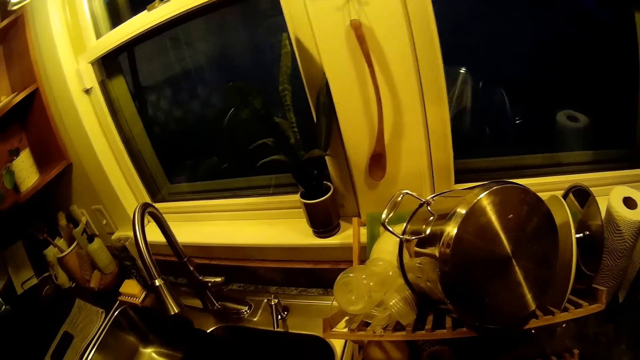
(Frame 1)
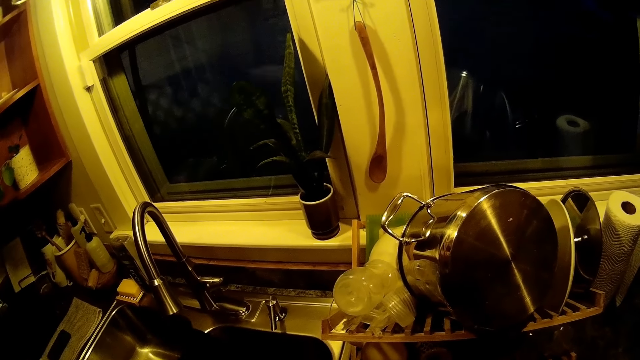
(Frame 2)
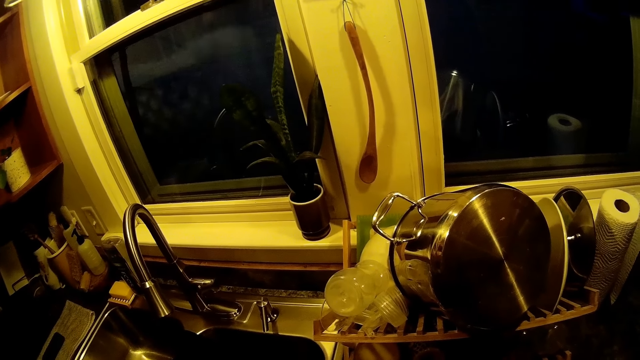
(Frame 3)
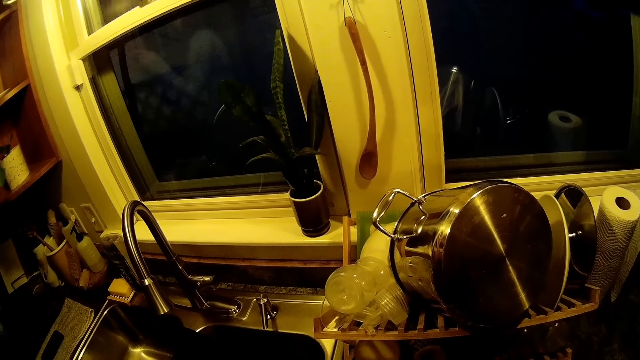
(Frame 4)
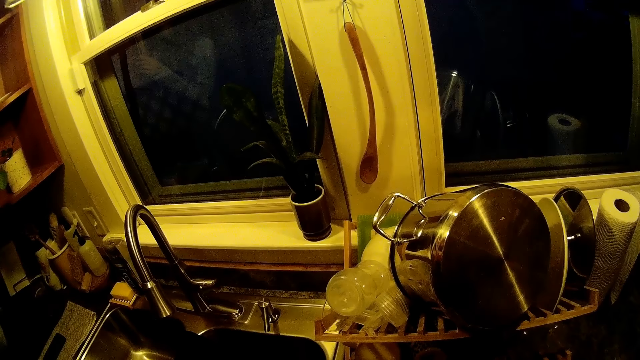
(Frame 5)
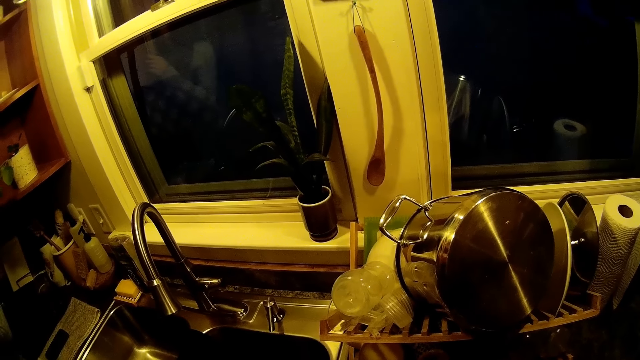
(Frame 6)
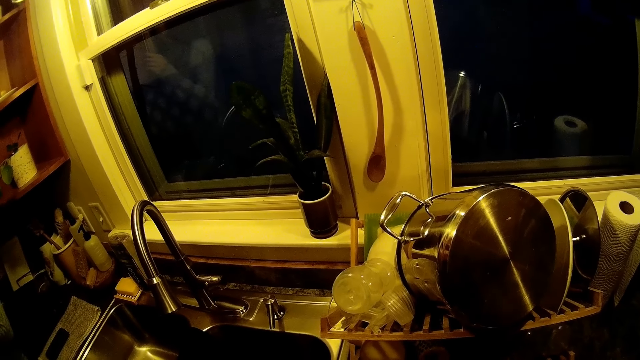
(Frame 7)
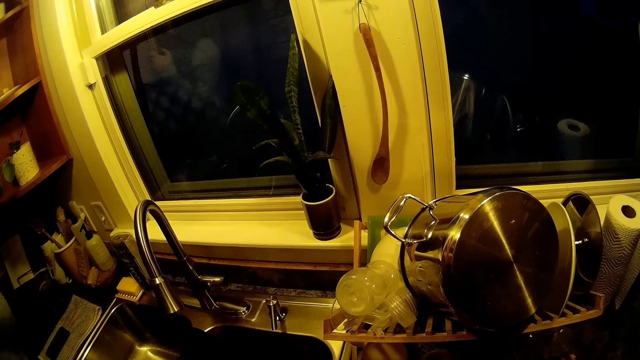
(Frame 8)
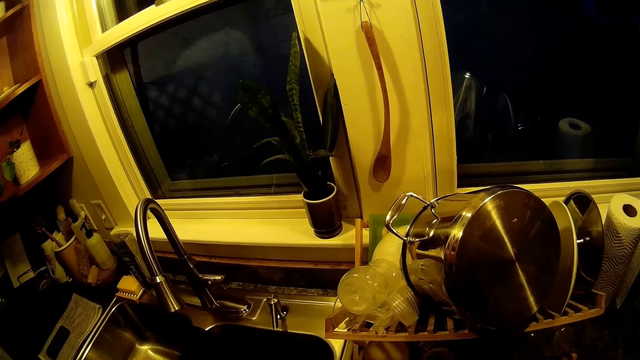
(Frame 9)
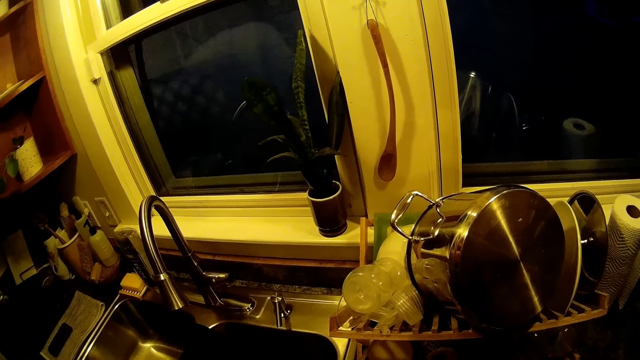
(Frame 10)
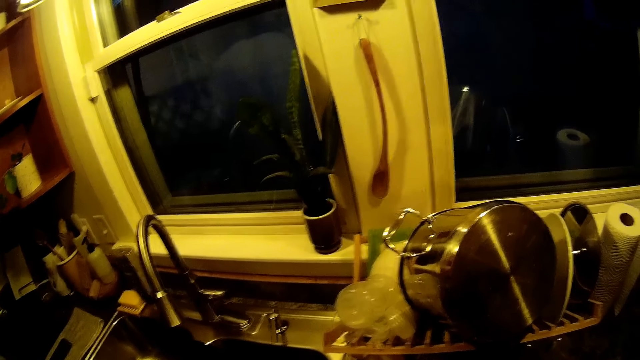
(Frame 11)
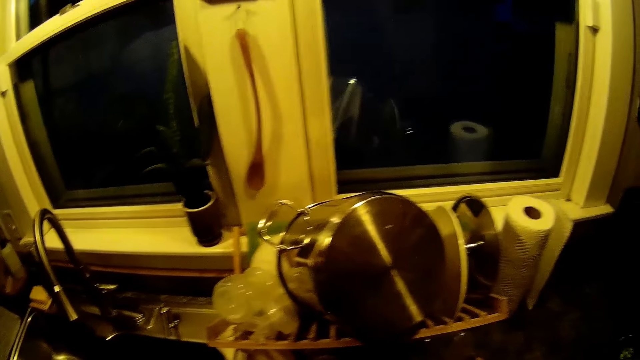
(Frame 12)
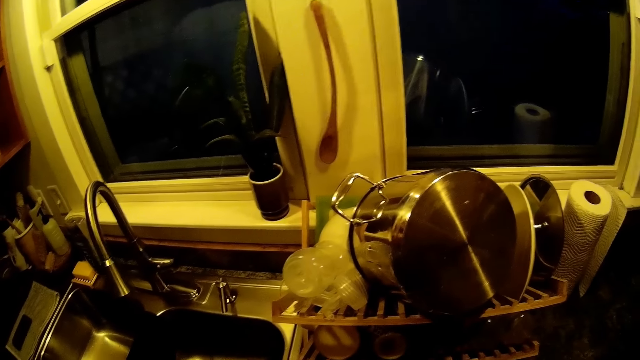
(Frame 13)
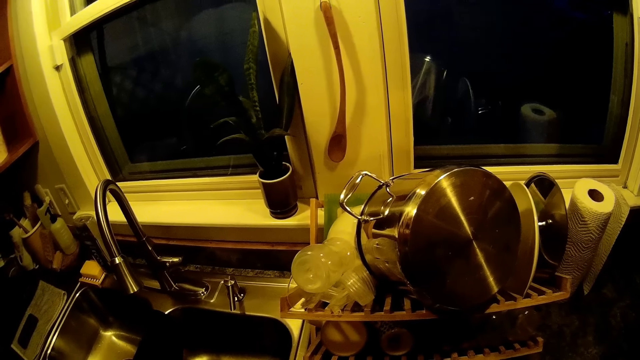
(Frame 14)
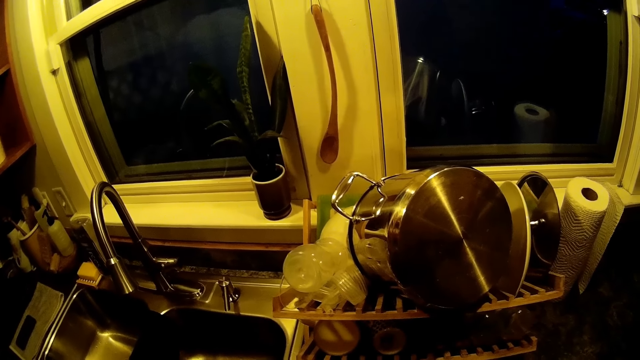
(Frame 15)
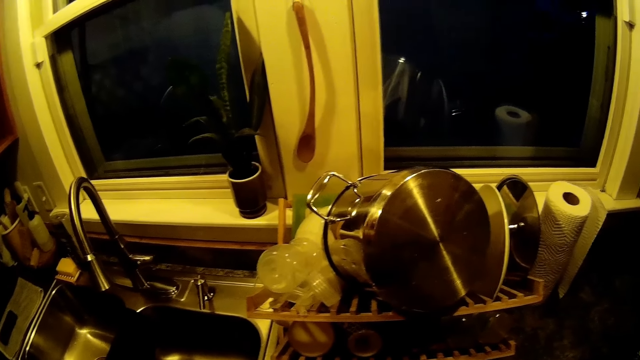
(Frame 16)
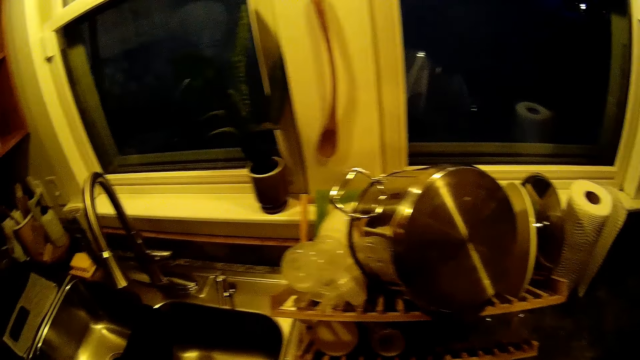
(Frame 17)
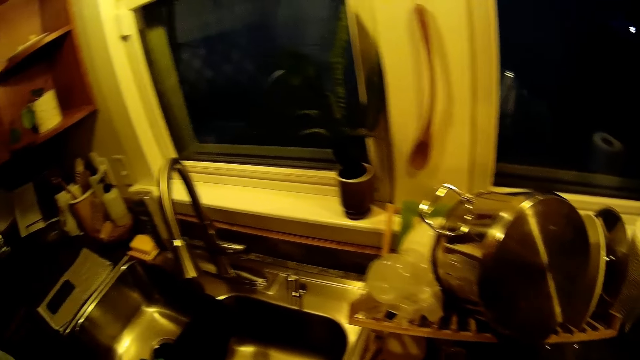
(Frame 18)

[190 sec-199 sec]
The camera wearer looks around in the kitchen. A person converses with the camera wearer.

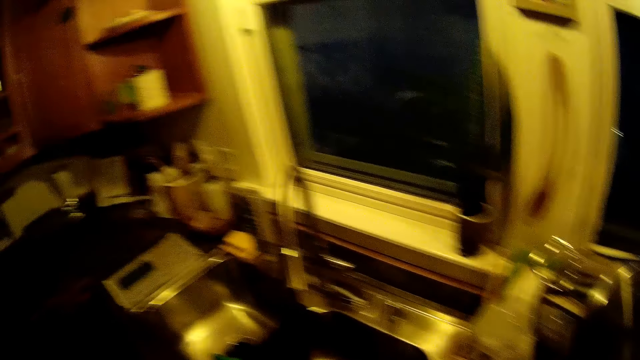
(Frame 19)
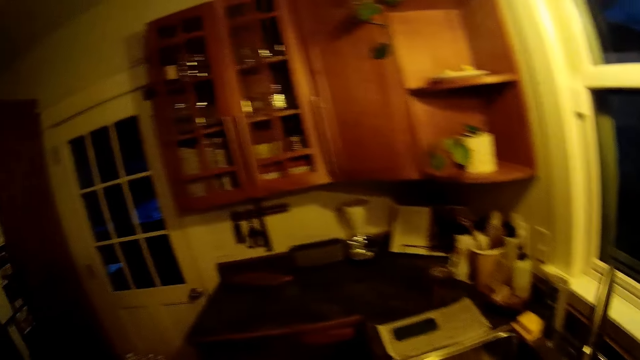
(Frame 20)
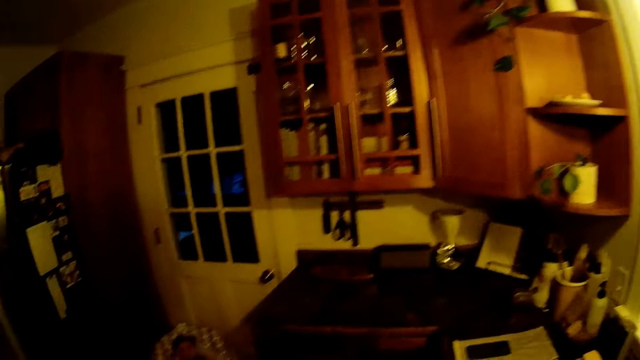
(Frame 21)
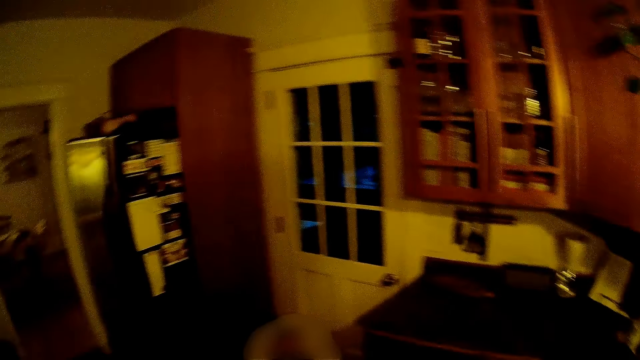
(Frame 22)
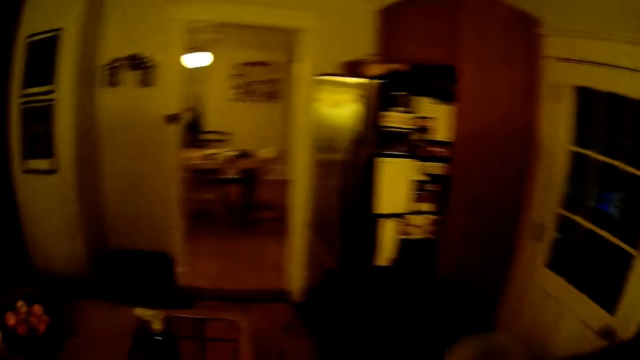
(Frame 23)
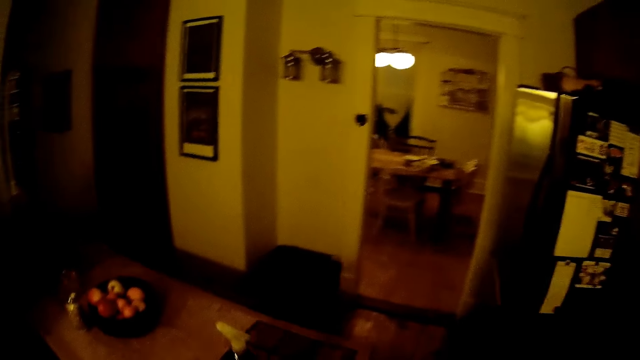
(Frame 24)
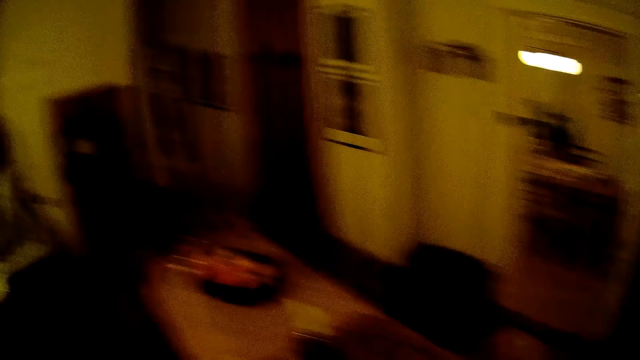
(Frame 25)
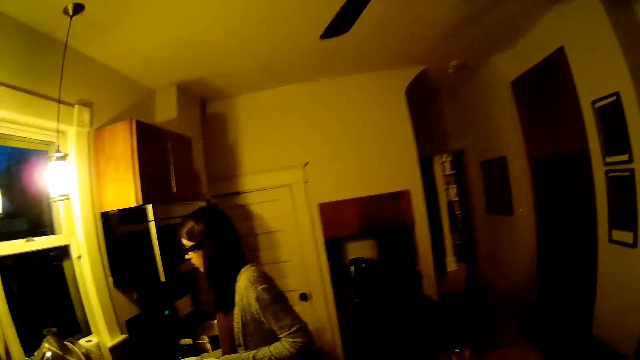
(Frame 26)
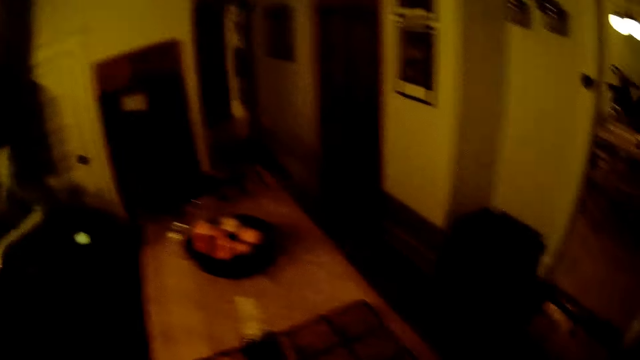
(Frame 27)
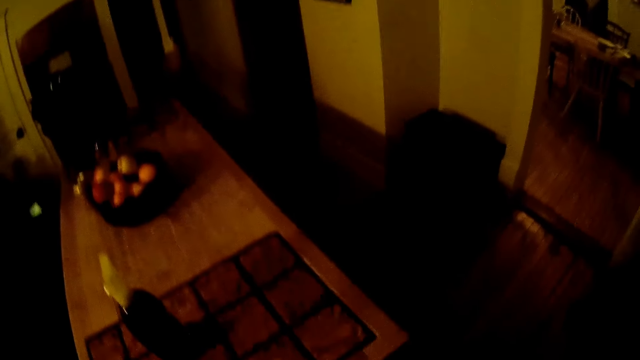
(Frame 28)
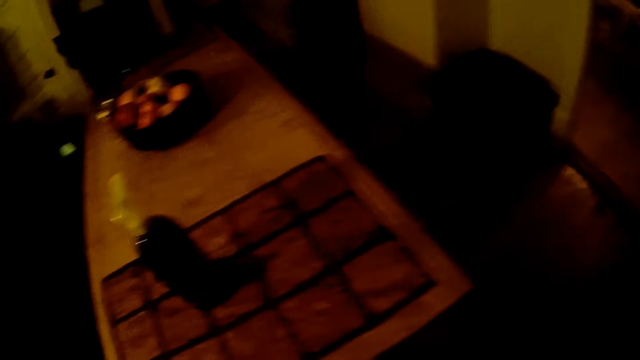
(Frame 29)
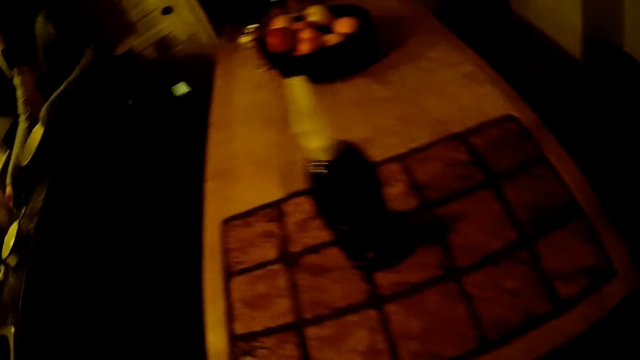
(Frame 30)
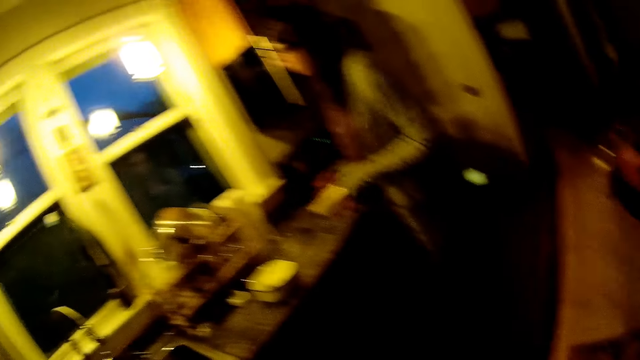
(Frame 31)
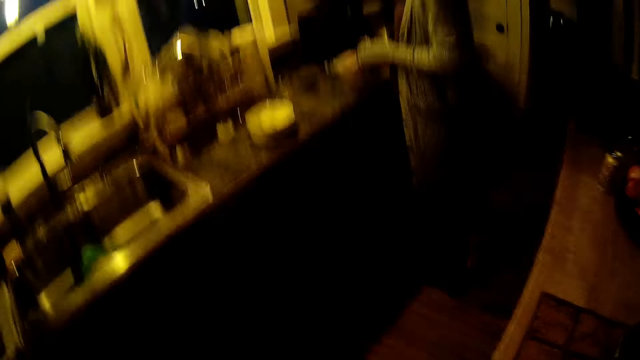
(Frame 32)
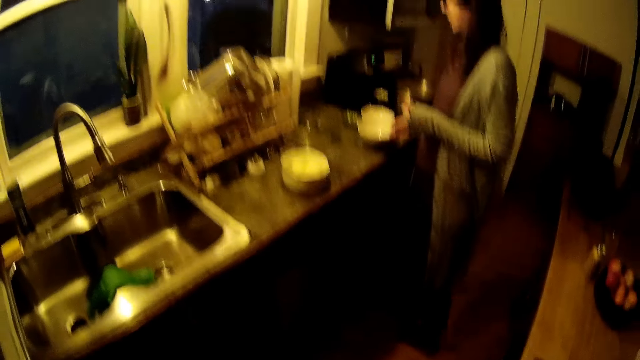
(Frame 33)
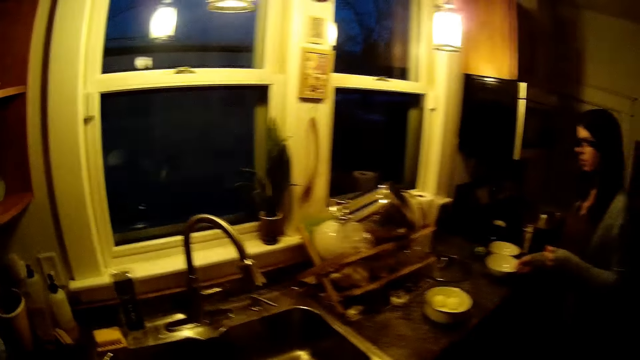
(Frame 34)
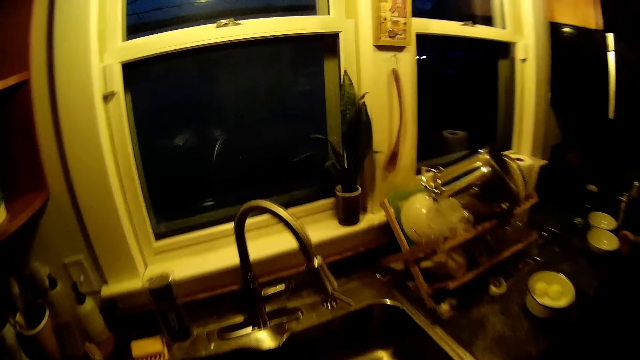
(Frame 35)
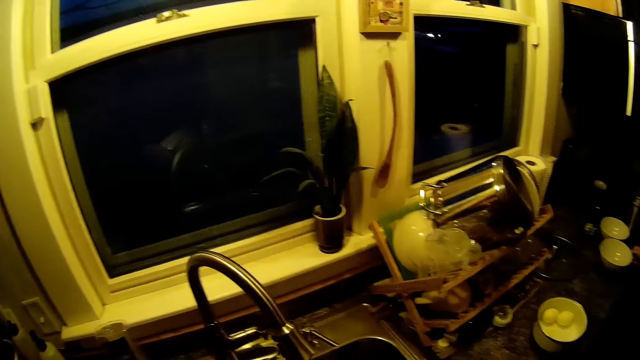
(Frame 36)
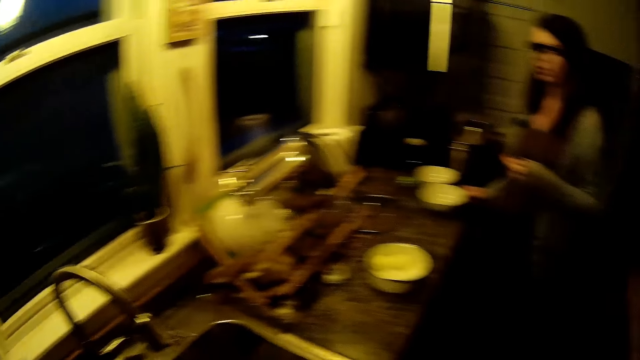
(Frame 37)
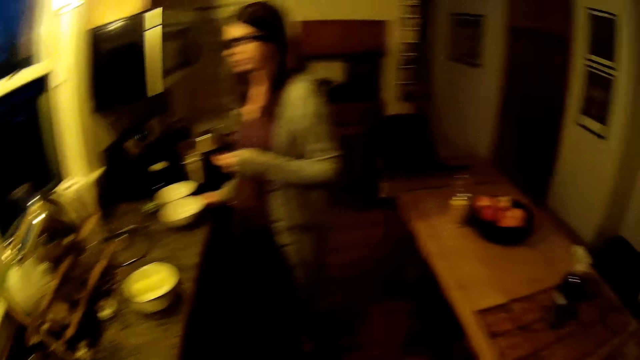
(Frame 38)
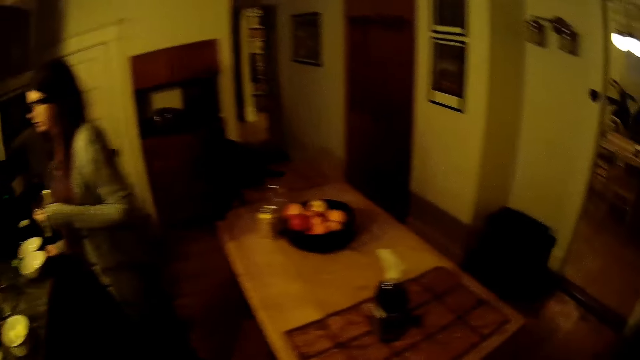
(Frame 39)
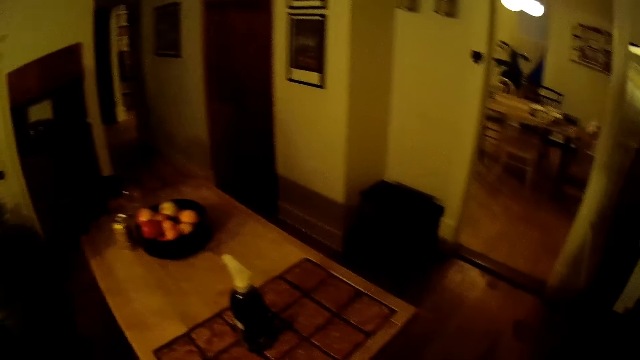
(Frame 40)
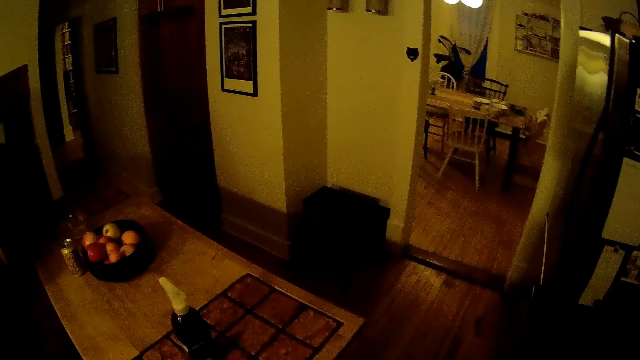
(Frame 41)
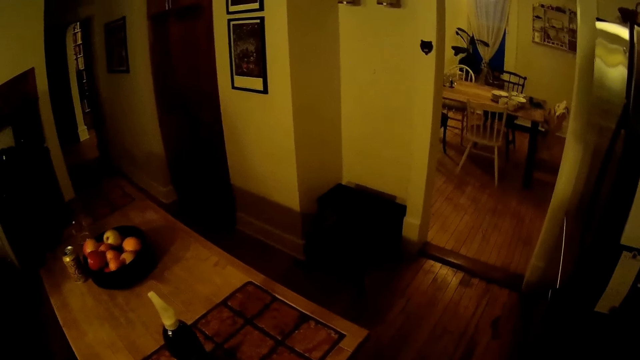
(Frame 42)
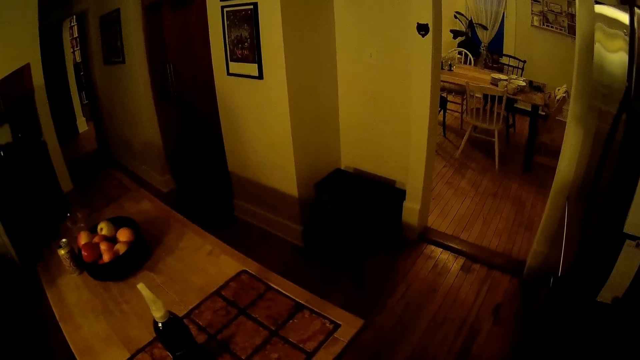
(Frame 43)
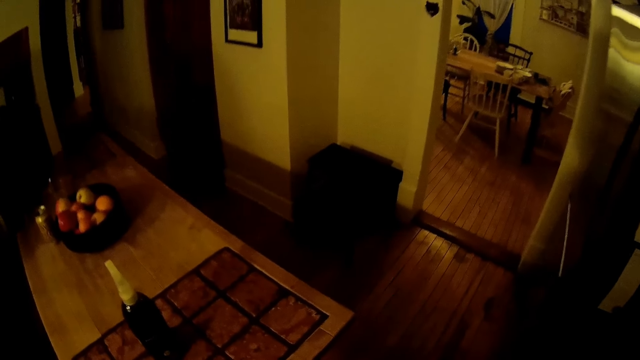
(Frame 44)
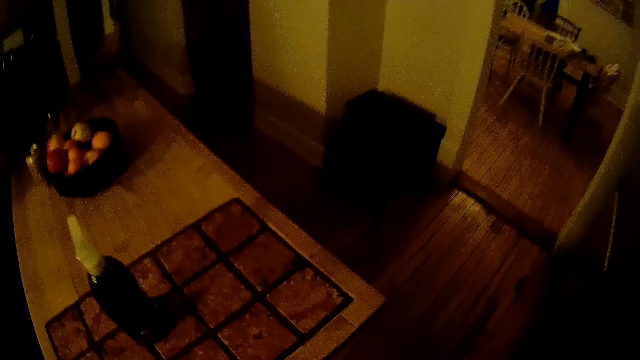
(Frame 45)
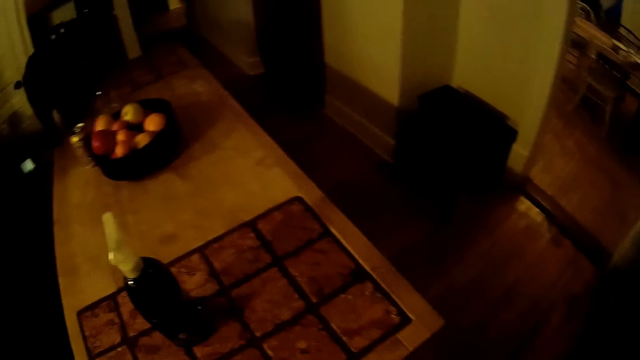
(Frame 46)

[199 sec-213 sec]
The camera wearer looks around in the kitchen. They walk in the kitchen. A woman puts a bowl on the countertop of the sink. The camera wearer walks in the kitchen. The woman arranges some plates on the slab with her right hand. The woman converses with the camera wearer. The camera wearer looks around in the kitchen.
